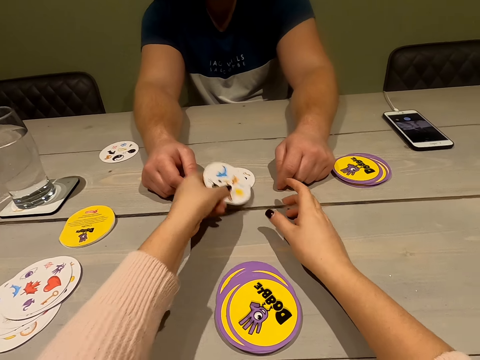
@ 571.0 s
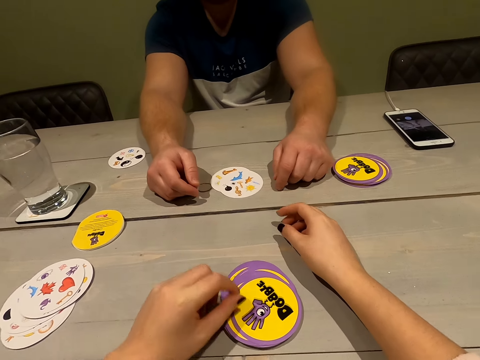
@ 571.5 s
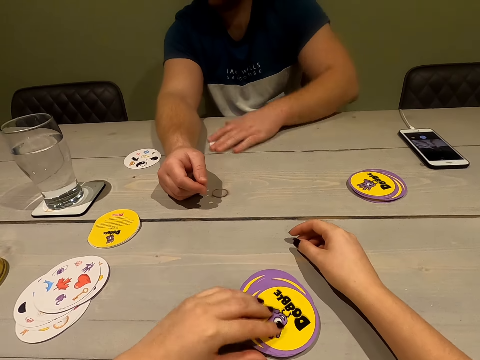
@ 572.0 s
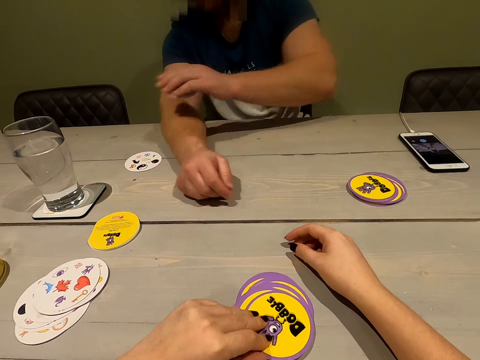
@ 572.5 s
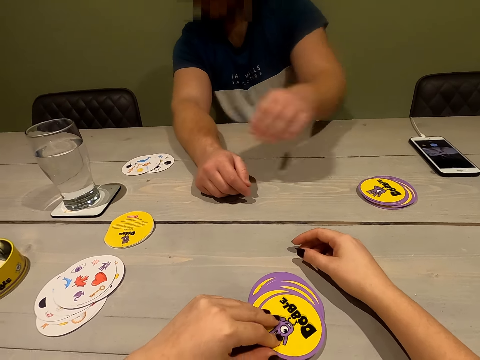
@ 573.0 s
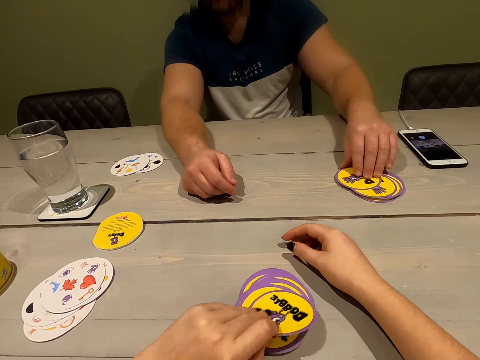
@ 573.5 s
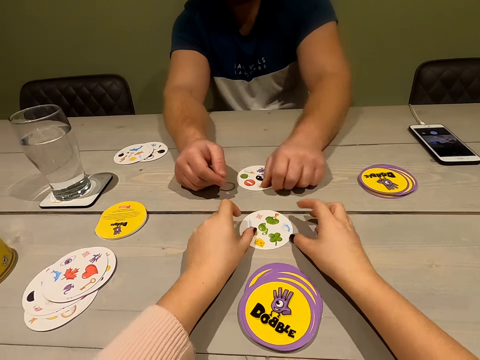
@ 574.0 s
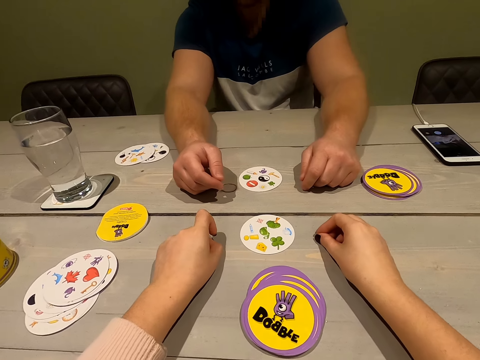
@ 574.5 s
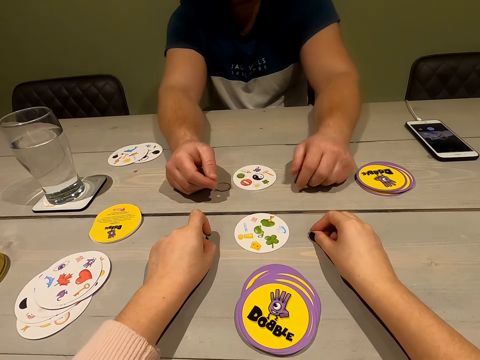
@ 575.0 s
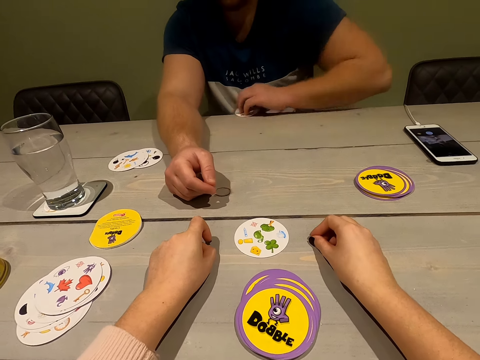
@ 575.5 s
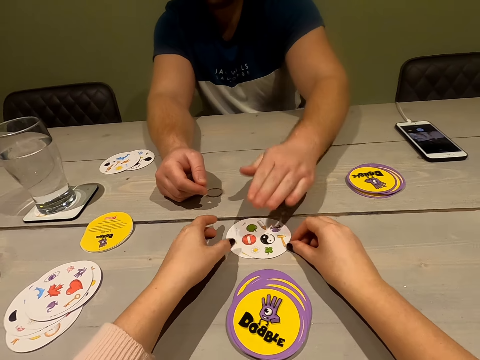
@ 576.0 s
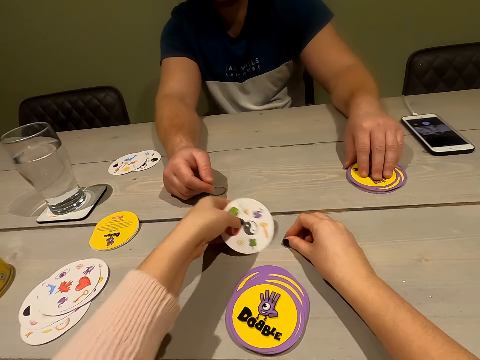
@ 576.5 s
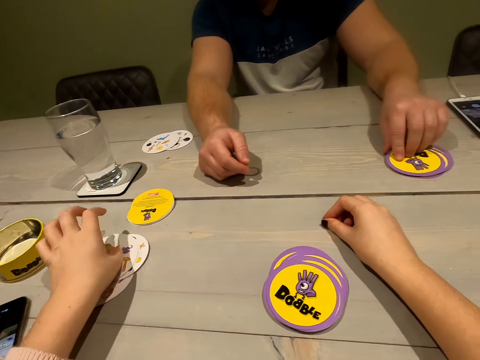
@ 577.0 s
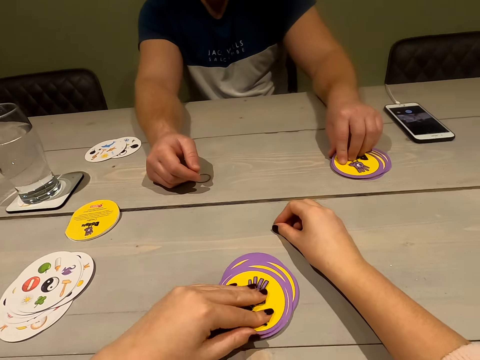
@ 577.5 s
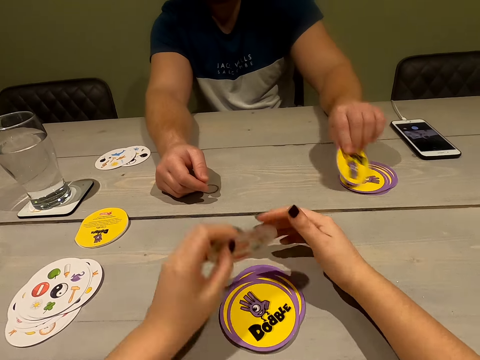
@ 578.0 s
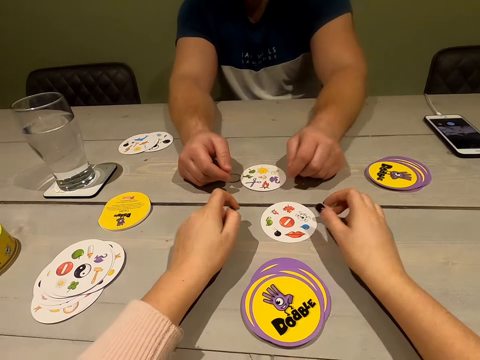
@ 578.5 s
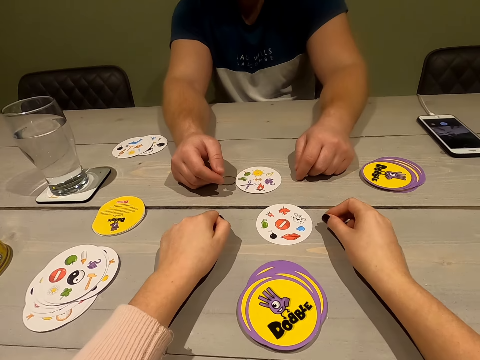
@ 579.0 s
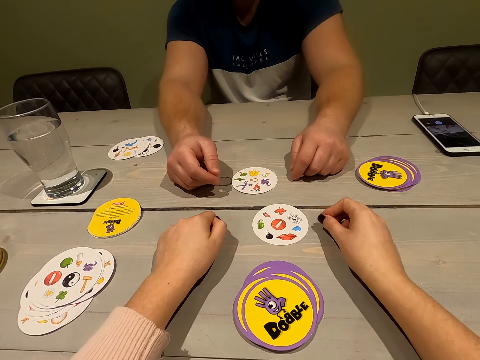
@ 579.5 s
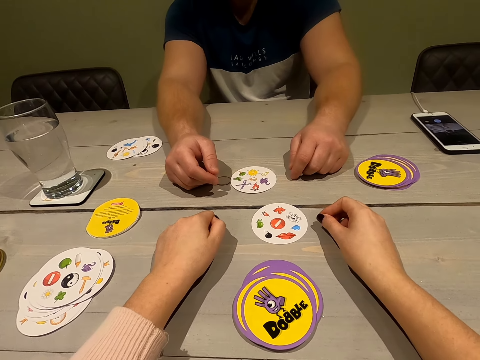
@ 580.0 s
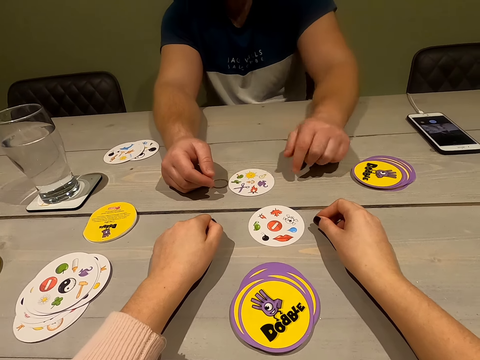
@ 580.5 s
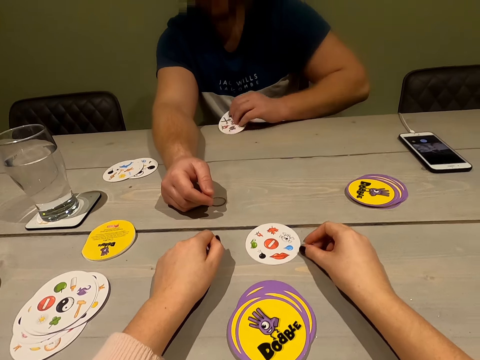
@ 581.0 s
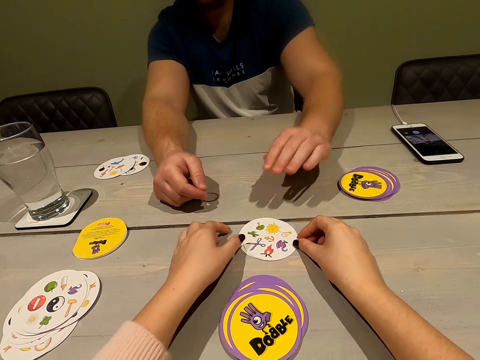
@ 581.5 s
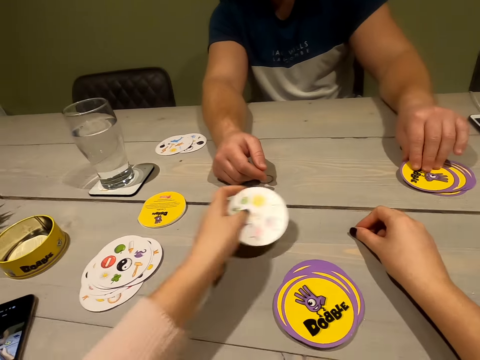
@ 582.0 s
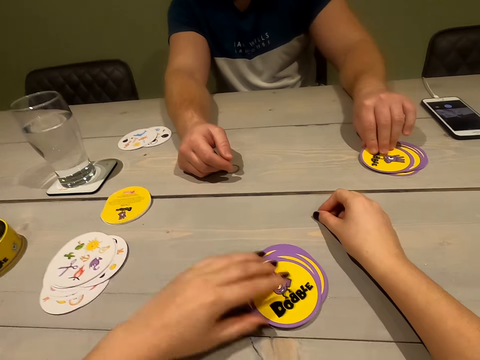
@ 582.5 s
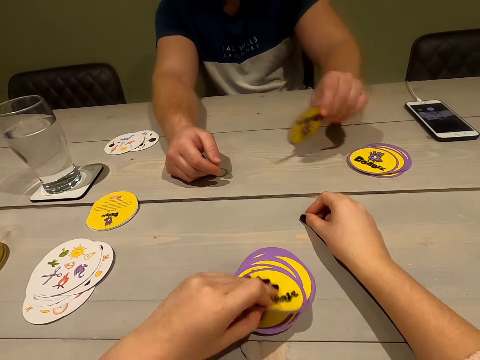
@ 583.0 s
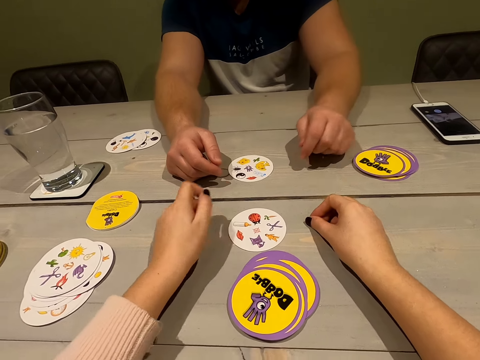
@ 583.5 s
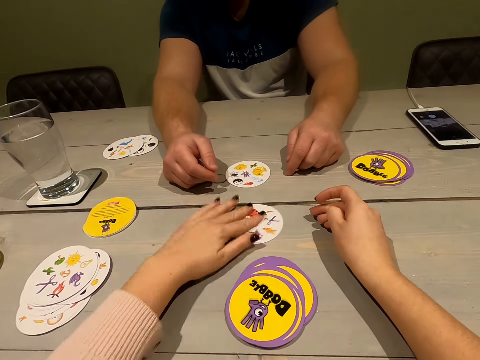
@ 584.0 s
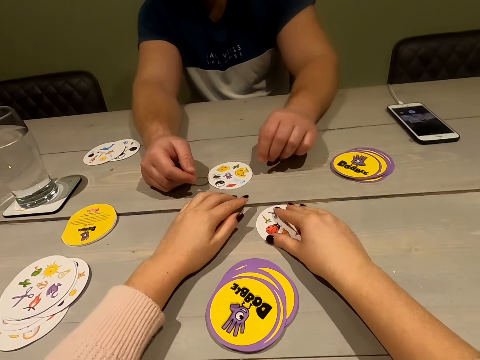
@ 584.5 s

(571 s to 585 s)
The camera wearer takes the card and drops the card. A person collects the cards and drops the cards. The camera wearer drops a card. The person collects a card and drops the card. The camera wearer moves the cards. The person drops a card. The camera wearer drops a card. The person collects the card and drops the card. The camera wearer moves the cards. The person drops a card. The camera wearer drops a card.

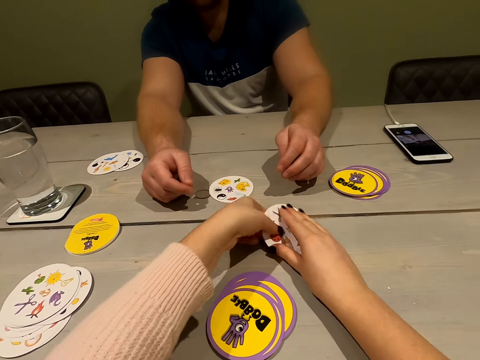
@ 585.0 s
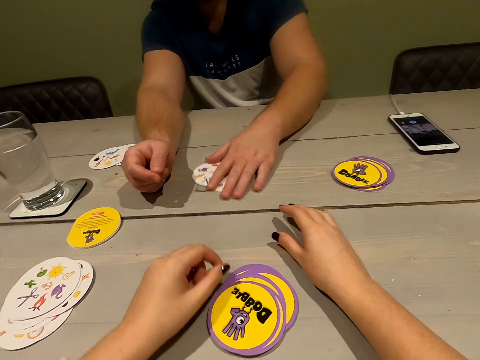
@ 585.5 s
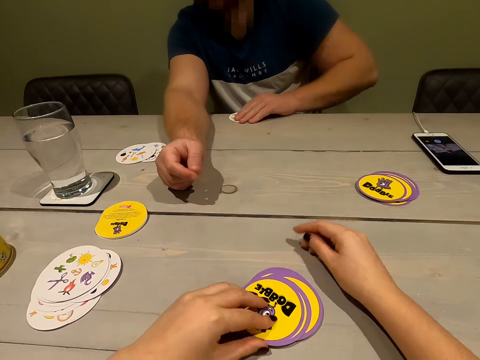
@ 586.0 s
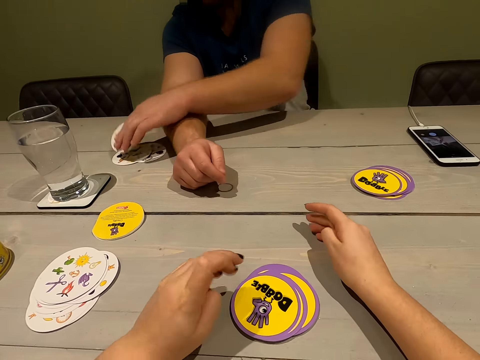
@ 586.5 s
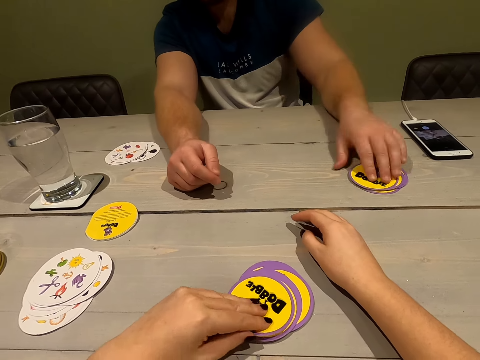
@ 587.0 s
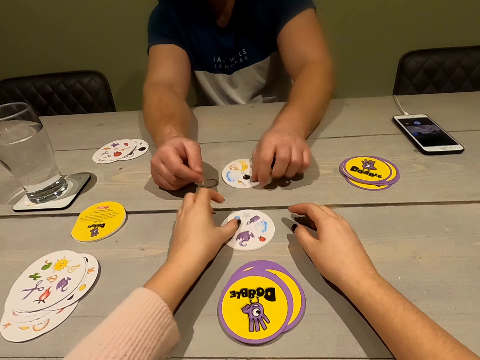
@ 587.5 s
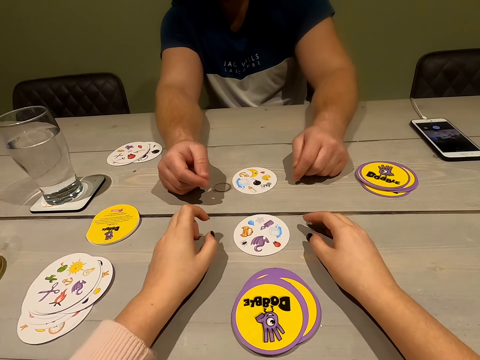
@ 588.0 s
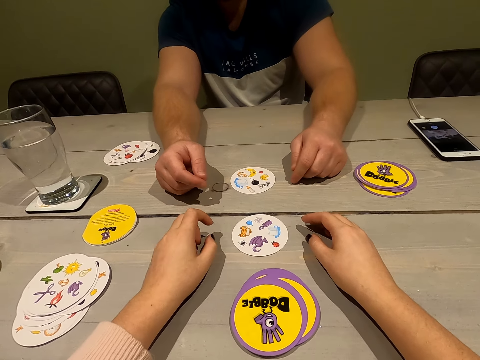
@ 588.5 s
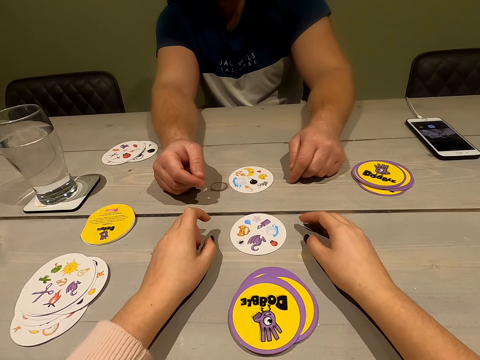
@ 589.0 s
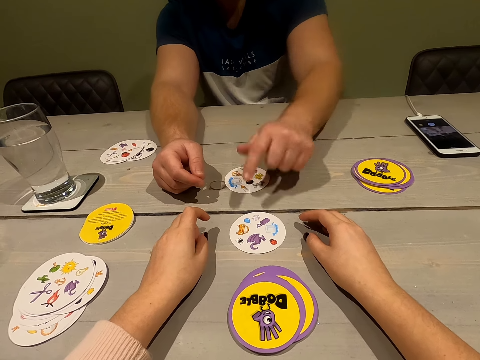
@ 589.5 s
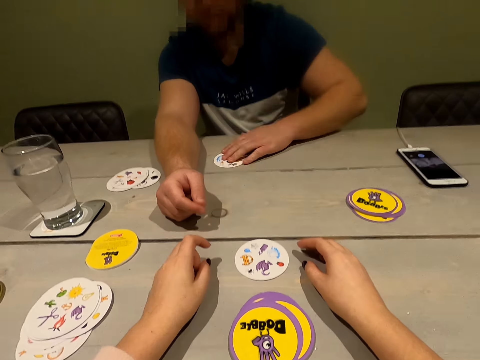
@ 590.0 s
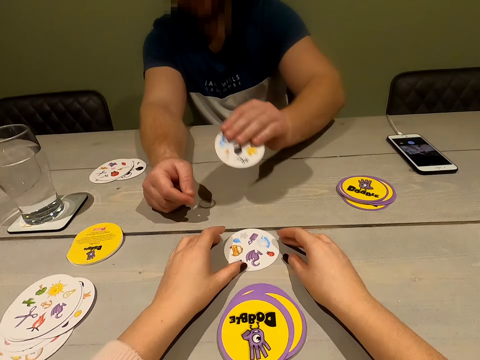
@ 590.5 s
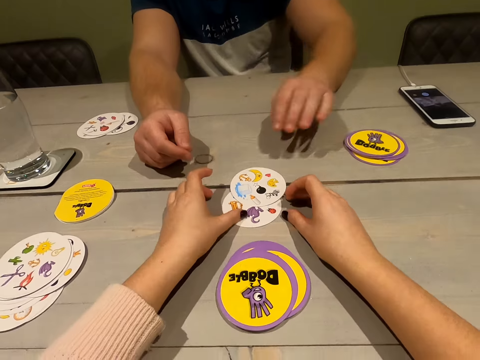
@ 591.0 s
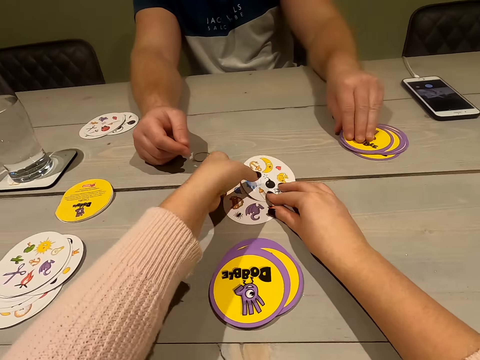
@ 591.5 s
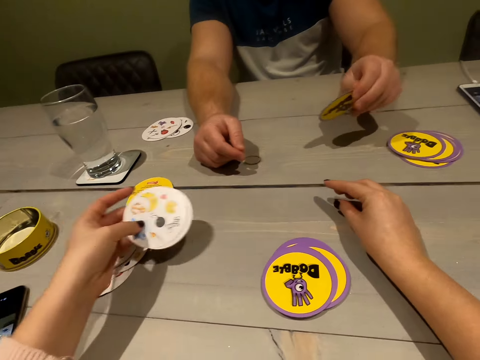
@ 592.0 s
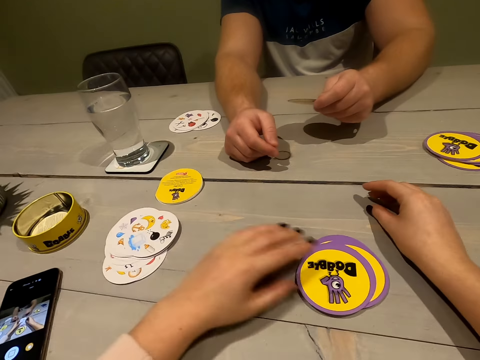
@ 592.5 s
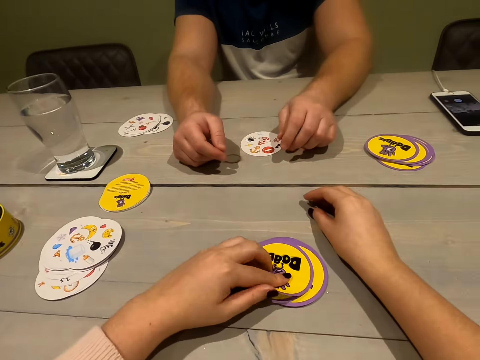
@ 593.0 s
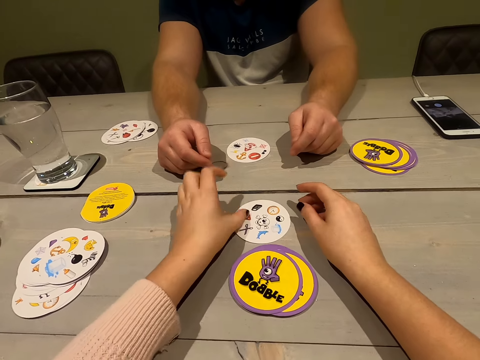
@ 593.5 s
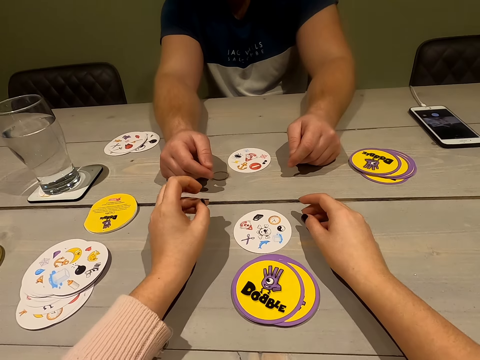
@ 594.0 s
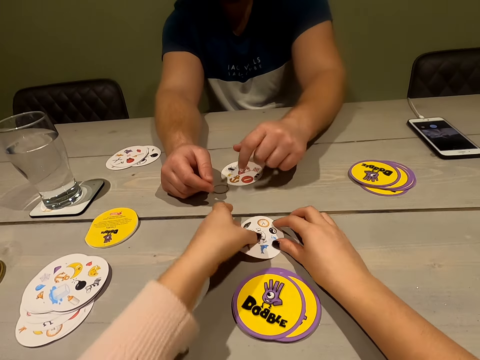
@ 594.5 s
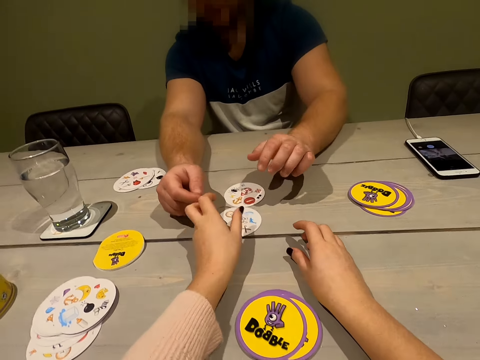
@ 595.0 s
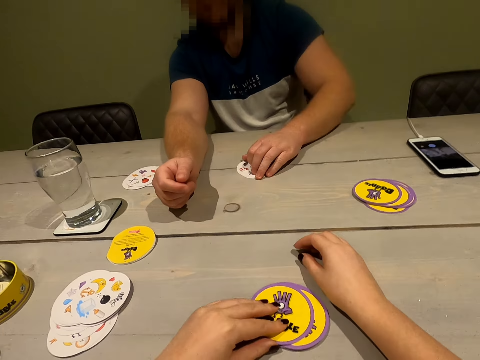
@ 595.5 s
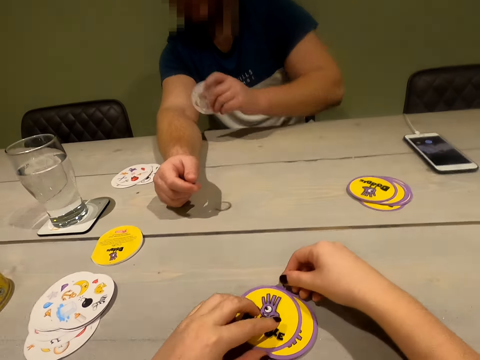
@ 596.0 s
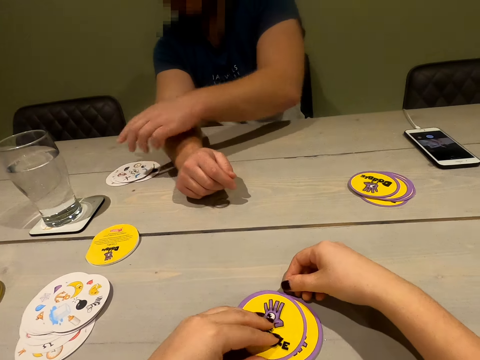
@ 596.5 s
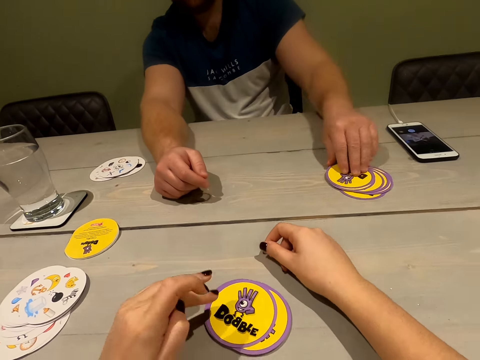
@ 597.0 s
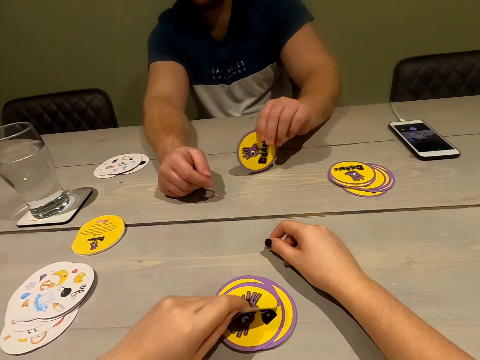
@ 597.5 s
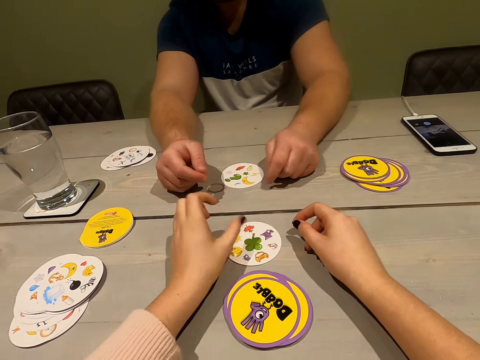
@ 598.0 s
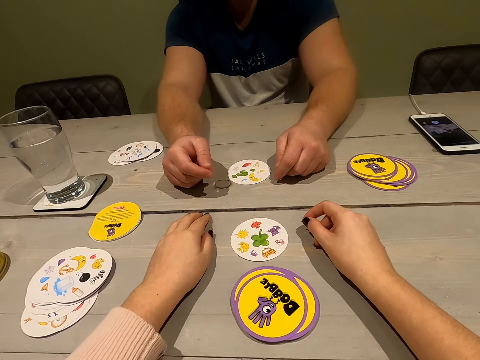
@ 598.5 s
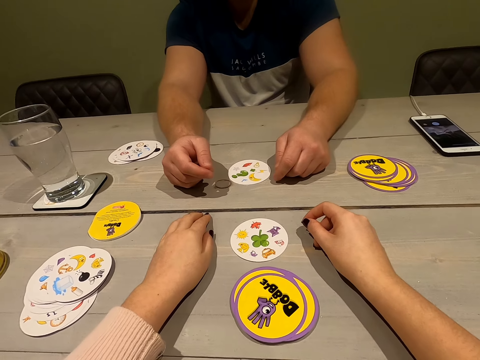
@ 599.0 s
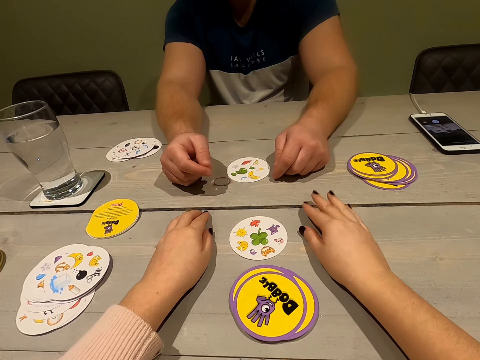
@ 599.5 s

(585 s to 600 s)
The camera wearer drops the card. A person takes the cards and drops the cards. The camera wearer drops a card. The person drops a card, touches the cards, points at the cards on the table, collects the card and drops the card. The camera wearer moves the cards. The person drops a card. The camera wearer plays a card game with the person. They drop a card and move the card. The person collects the cards, drops the cards and drops a card. The camera wearer drops a card.
